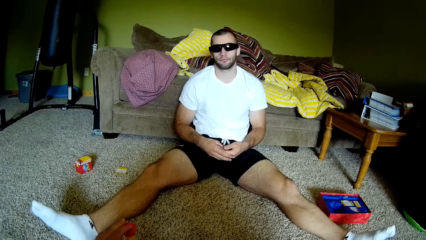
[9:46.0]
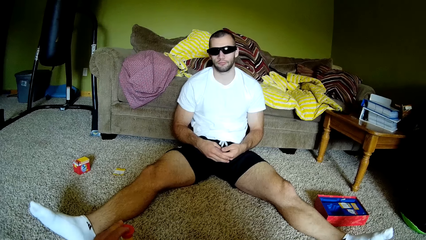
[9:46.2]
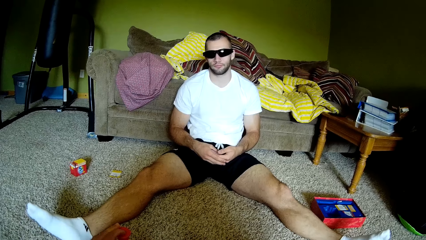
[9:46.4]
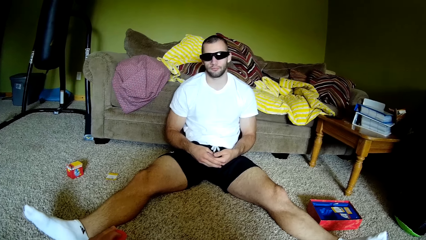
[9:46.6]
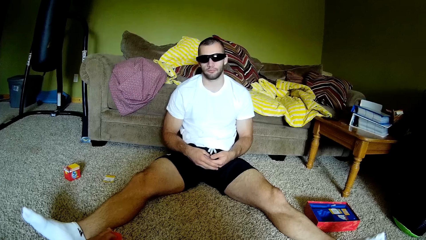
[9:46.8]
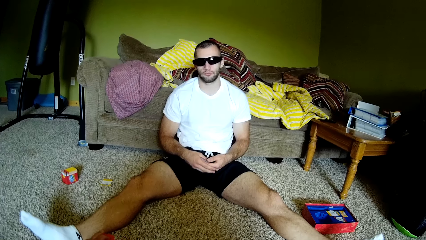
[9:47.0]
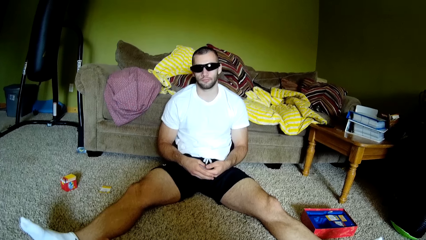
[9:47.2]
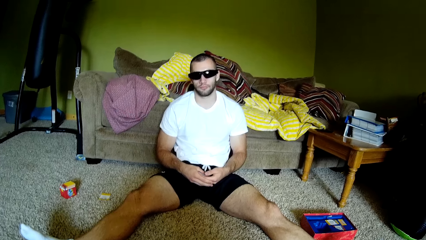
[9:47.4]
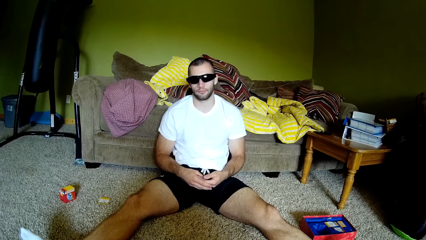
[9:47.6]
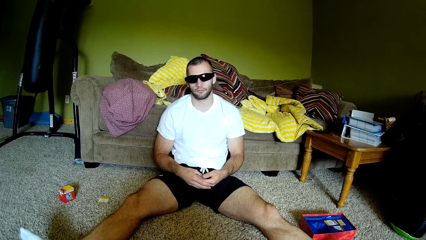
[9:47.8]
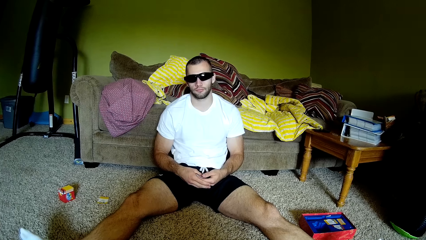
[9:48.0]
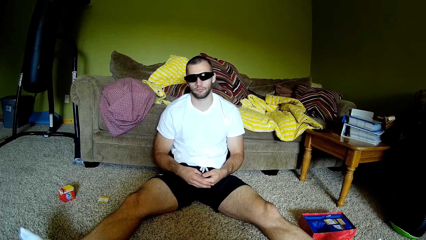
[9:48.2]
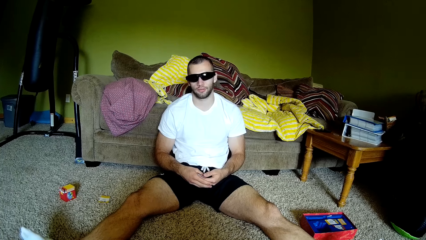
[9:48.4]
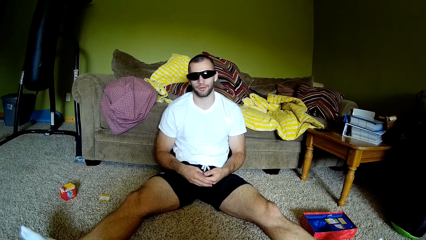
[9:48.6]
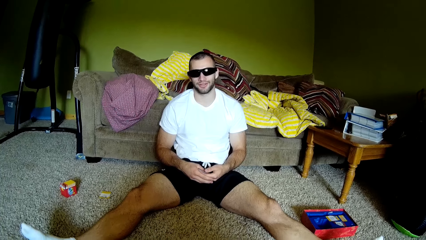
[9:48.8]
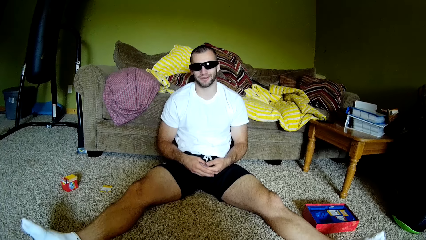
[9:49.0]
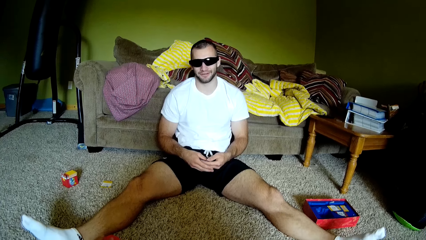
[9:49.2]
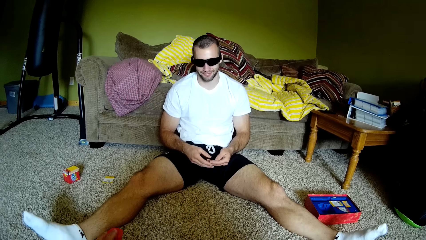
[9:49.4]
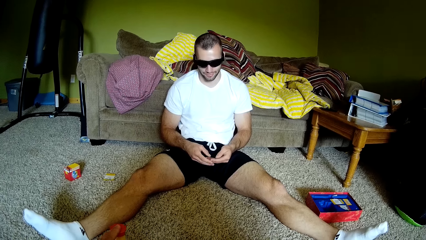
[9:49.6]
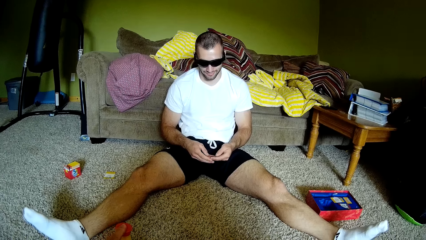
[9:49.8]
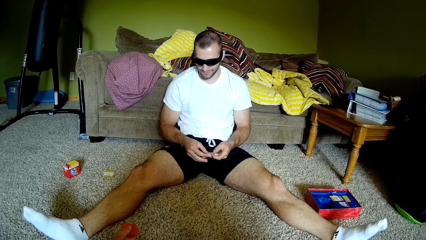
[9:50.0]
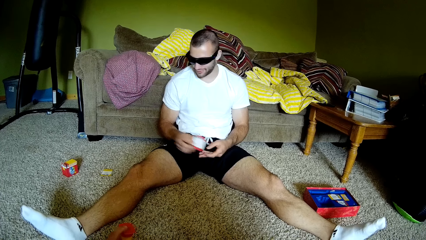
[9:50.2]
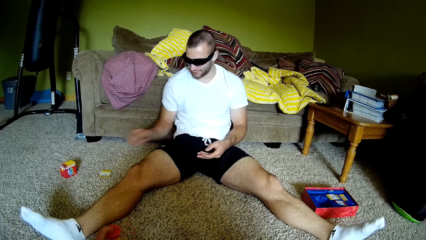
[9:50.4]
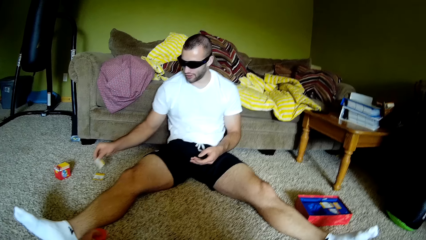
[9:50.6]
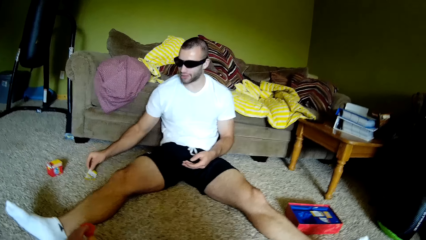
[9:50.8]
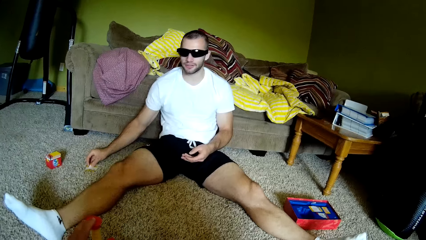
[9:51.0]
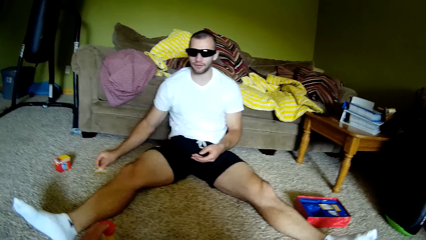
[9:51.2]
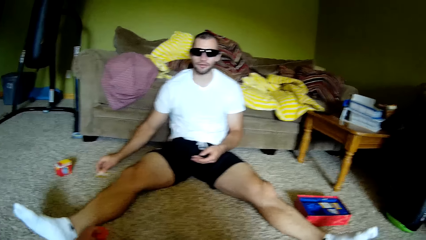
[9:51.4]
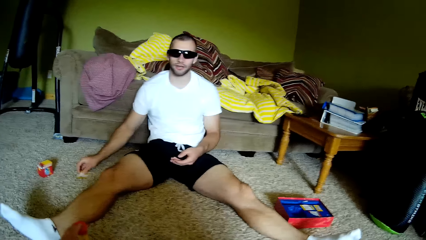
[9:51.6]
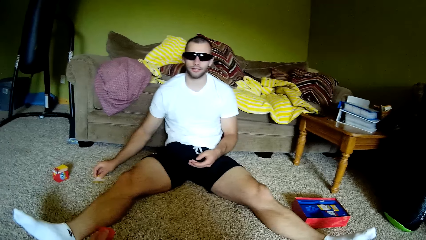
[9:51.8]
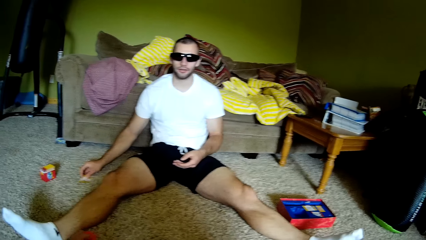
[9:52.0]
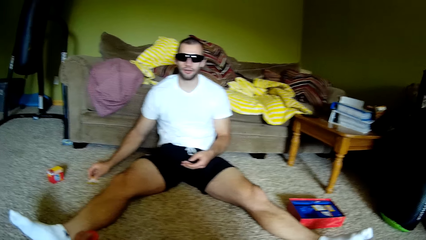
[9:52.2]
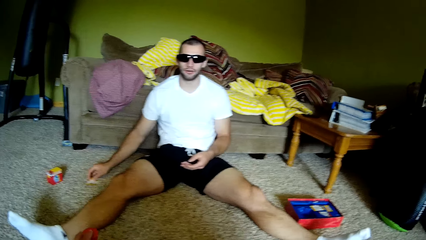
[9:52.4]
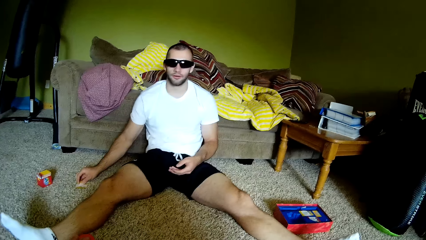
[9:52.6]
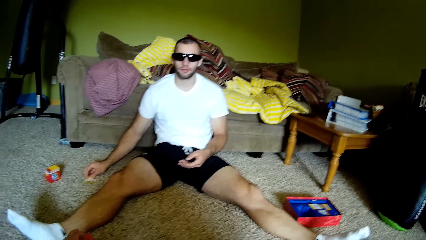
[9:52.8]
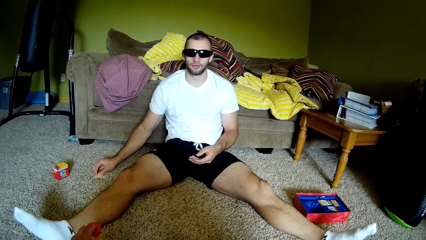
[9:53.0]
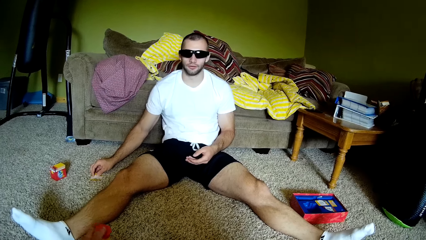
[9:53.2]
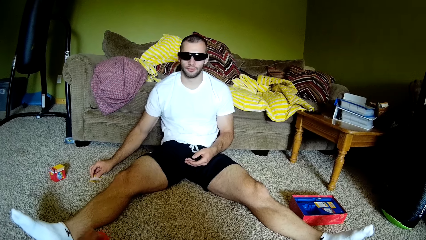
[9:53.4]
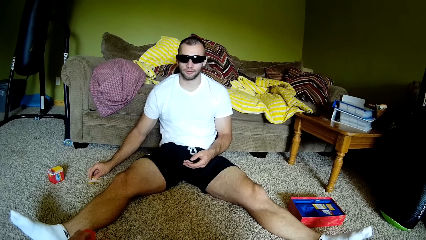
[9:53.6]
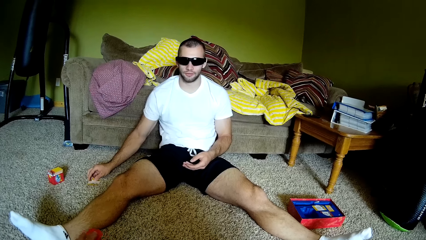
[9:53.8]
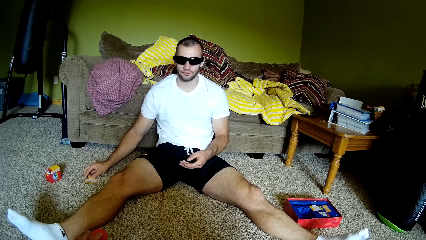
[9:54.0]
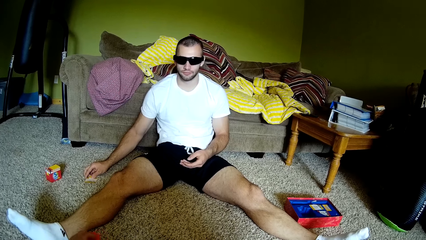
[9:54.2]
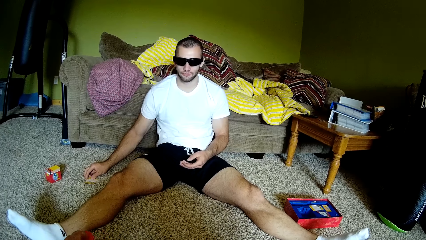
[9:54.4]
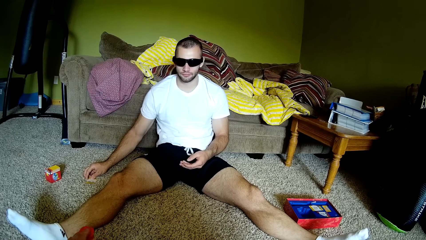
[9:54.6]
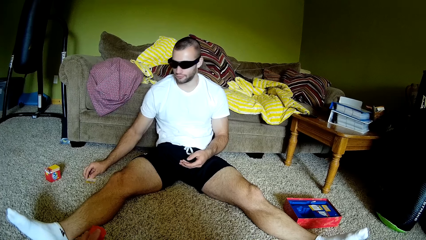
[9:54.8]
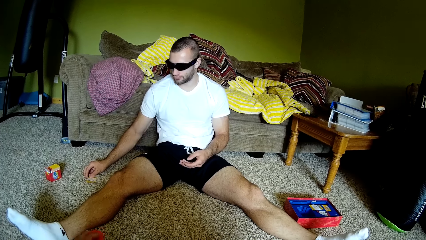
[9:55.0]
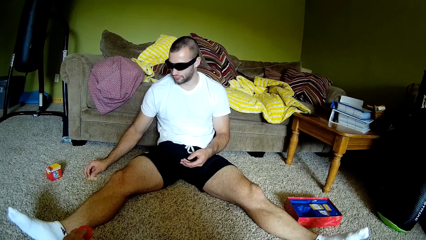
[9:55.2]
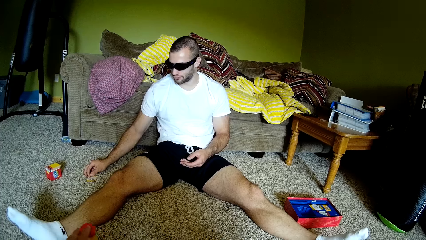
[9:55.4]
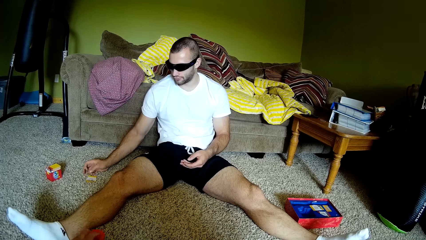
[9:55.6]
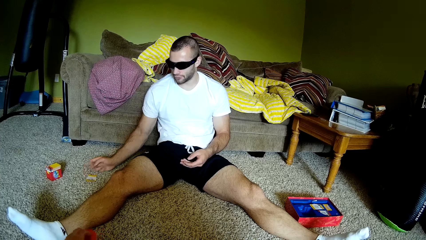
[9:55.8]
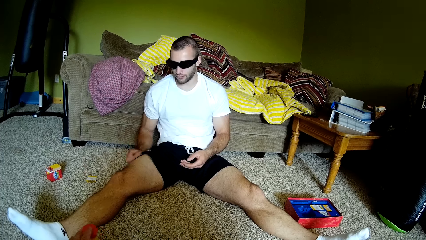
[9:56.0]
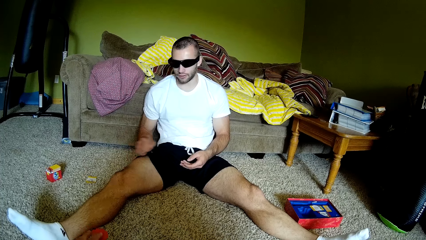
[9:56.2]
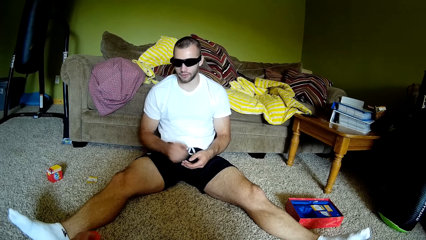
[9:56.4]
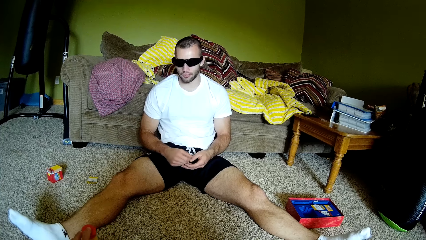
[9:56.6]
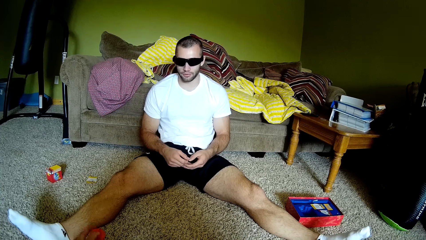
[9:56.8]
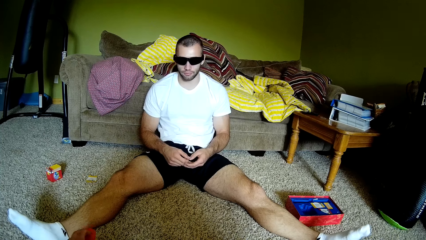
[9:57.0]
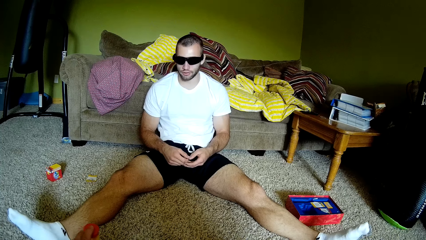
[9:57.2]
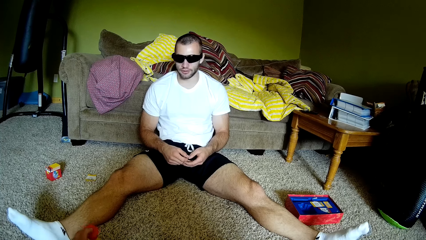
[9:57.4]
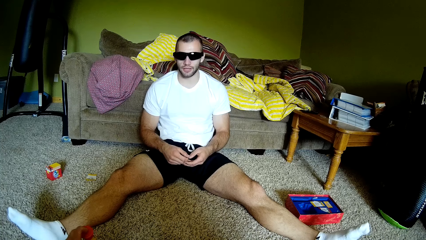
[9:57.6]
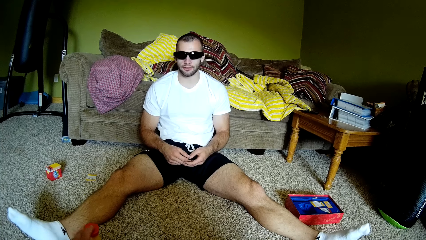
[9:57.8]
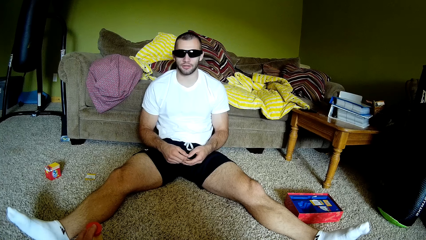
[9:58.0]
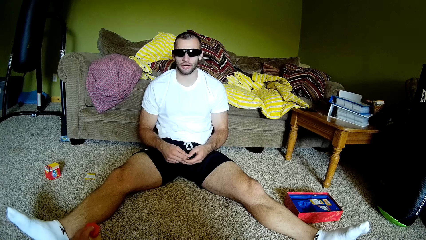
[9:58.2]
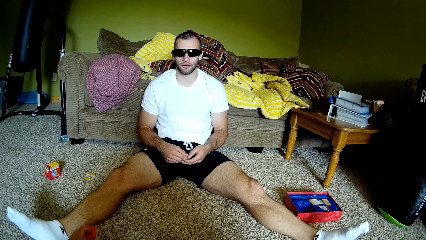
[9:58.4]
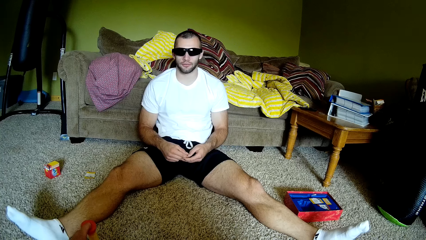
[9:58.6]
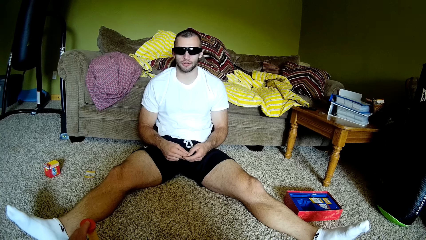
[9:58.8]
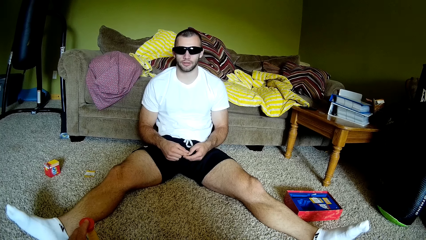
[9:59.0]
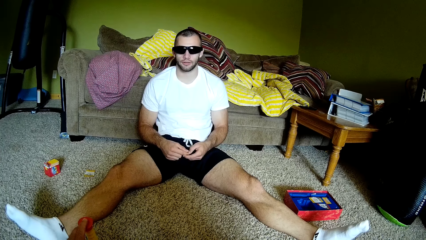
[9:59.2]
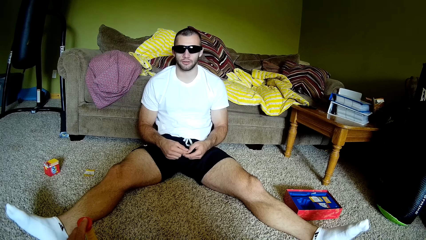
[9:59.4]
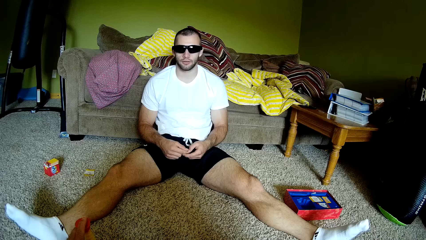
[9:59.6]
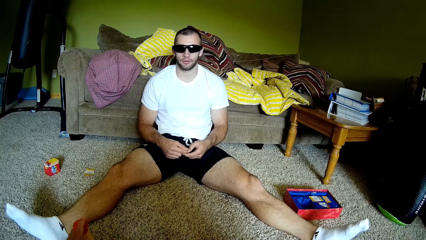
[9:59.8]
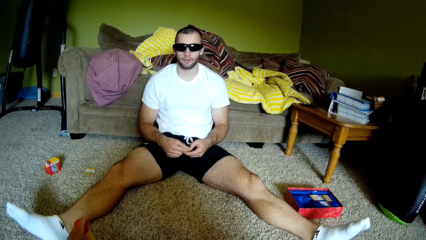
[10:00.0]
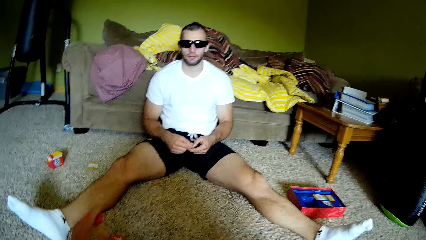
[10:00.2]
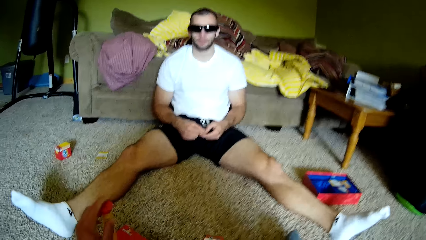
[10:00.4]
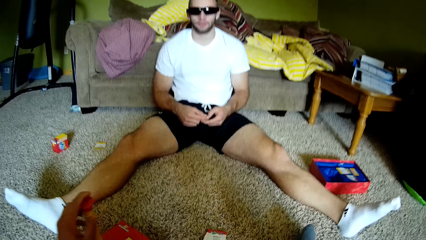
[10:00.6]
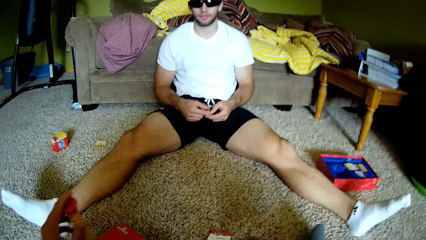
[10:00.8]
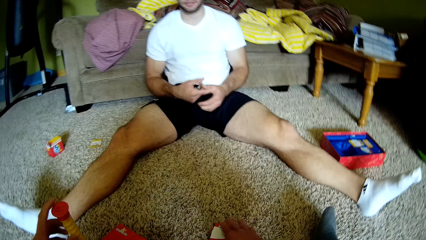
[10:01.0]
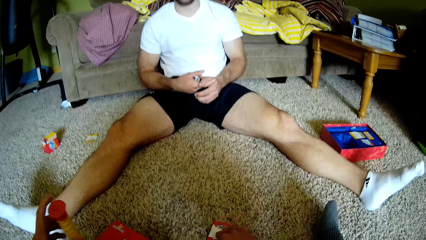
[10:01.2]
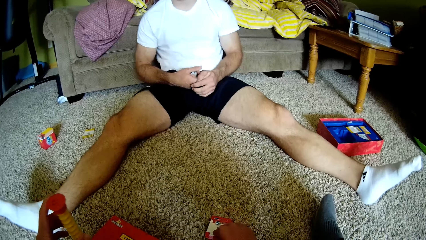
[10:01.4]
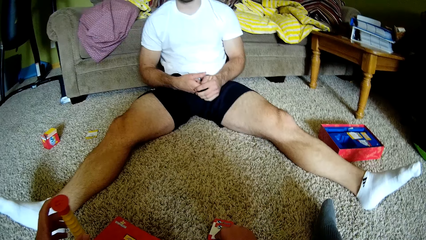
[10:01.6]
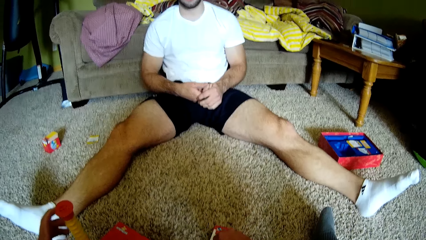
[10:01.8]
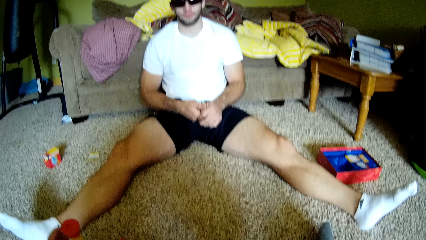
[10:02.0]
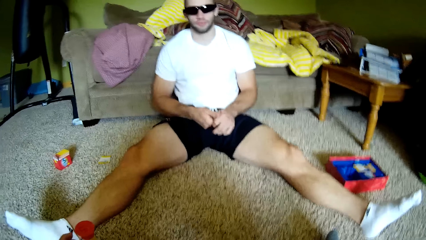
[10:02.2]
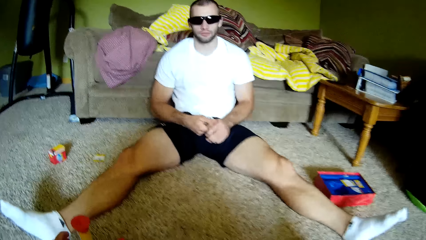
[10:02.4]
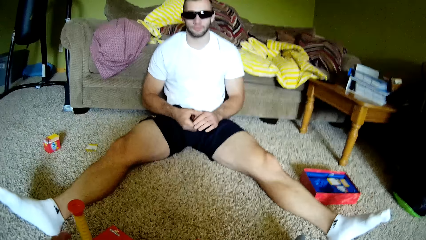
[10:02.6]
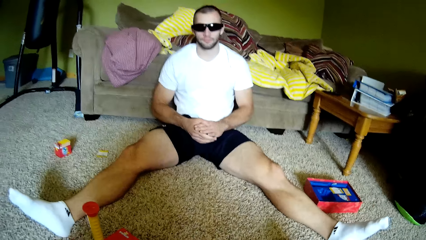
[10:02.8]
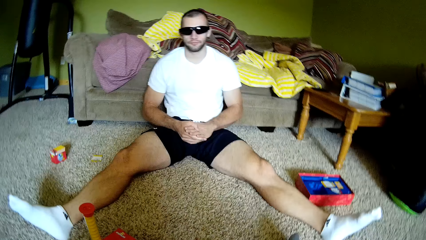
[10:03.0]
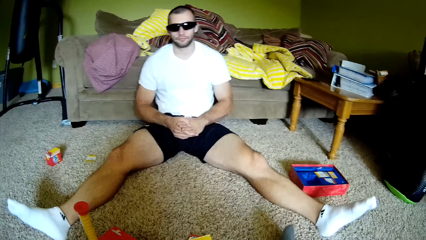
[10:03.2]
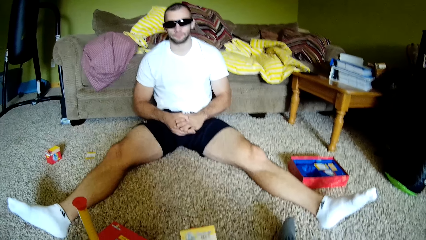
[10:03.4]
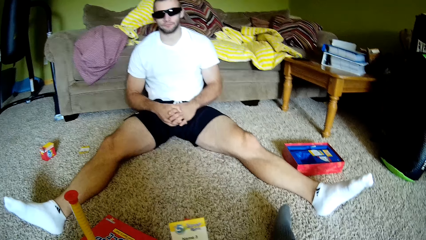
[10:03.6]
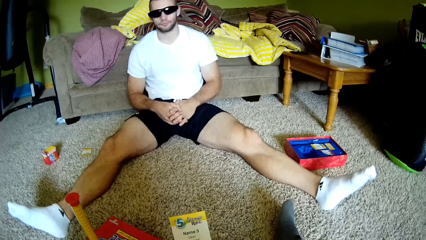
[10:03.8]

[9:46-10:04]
The camera wearer holds the yellow pole on the carpet. A man puts the card on the carpet. The camera wearer speaks to the man. They move the yellow flag on the floor. The man speaks to the camera wearer. The camera wearer picks up the card from the carpet.
